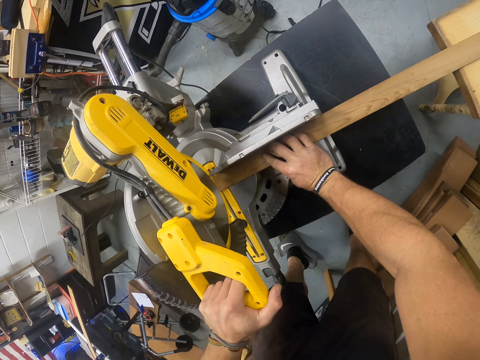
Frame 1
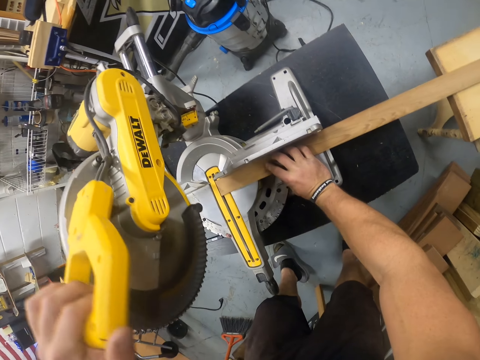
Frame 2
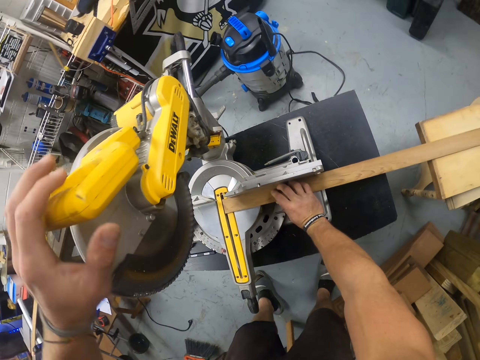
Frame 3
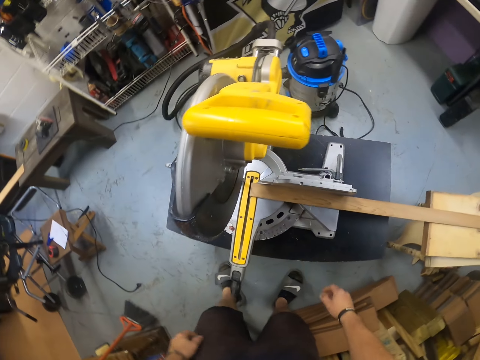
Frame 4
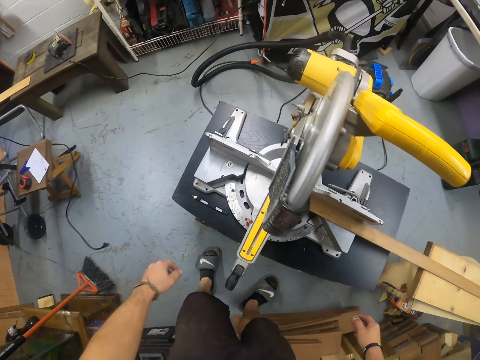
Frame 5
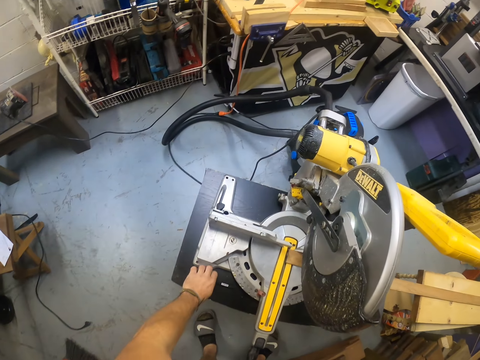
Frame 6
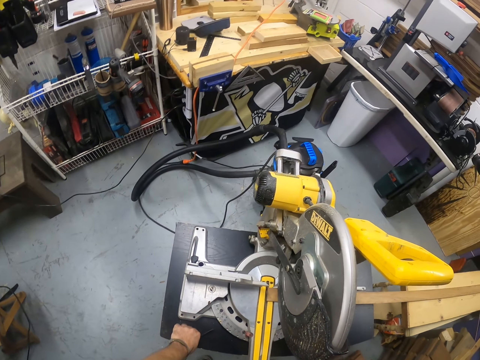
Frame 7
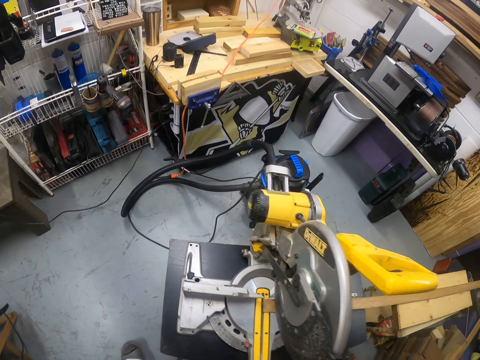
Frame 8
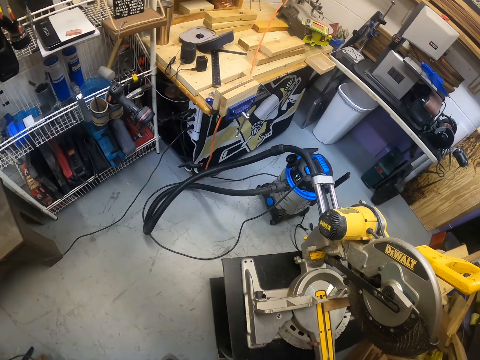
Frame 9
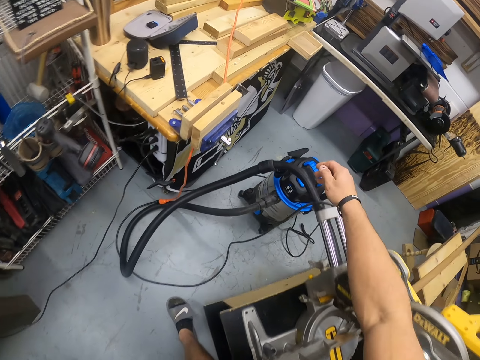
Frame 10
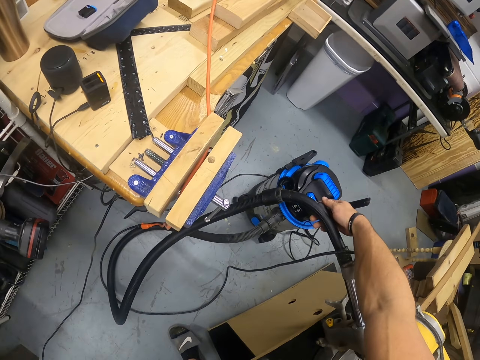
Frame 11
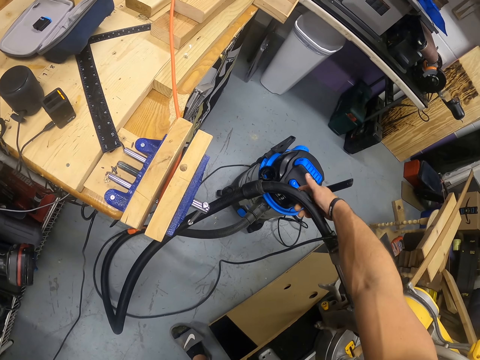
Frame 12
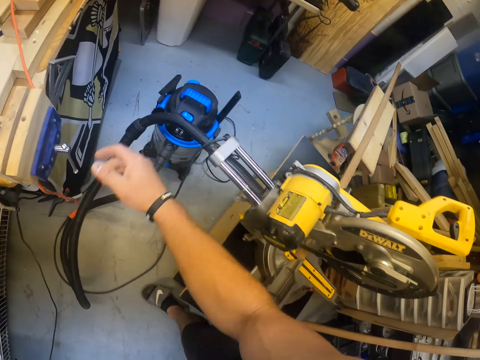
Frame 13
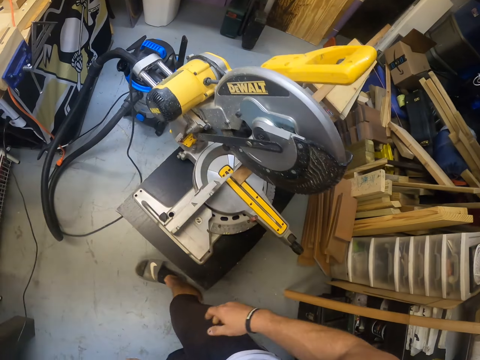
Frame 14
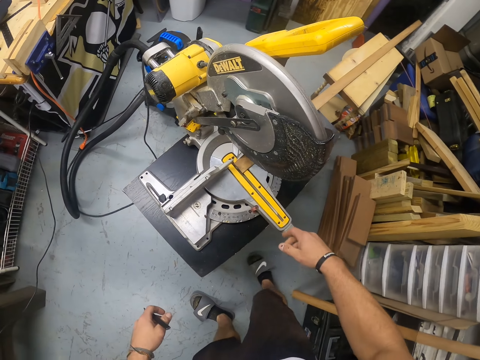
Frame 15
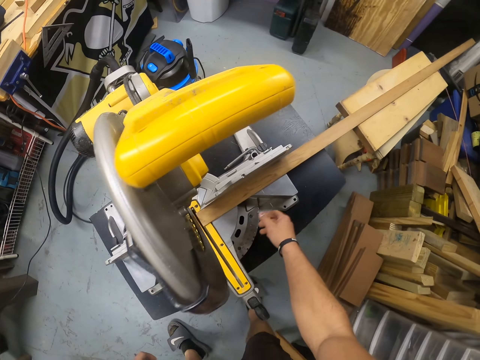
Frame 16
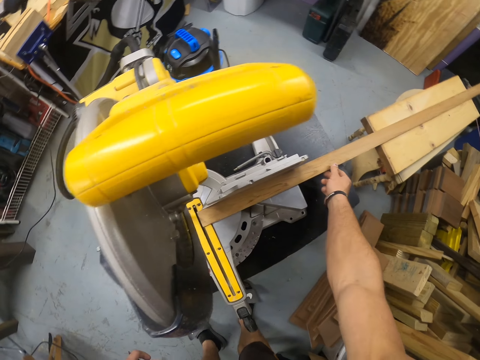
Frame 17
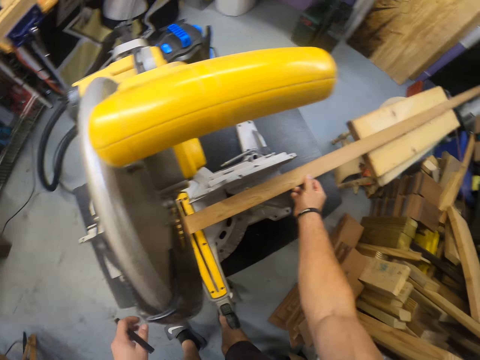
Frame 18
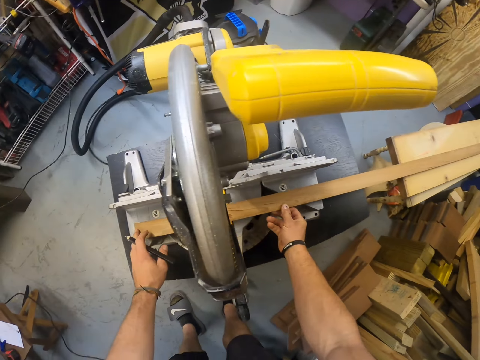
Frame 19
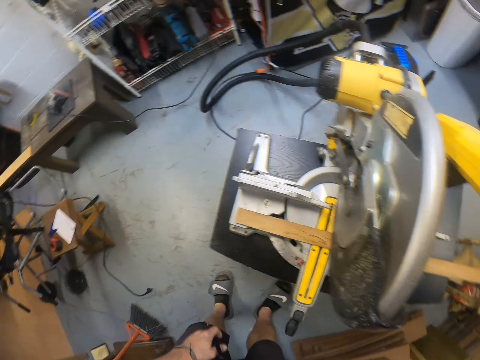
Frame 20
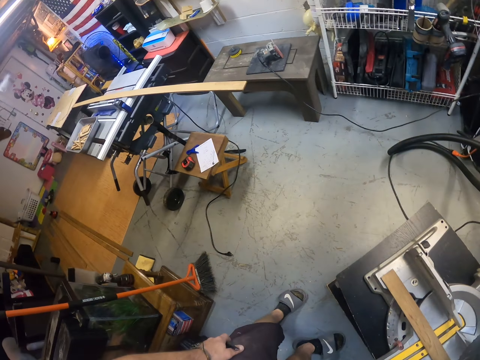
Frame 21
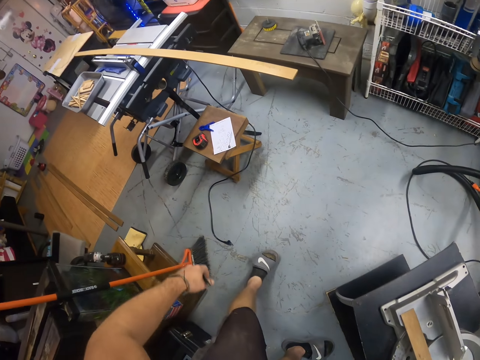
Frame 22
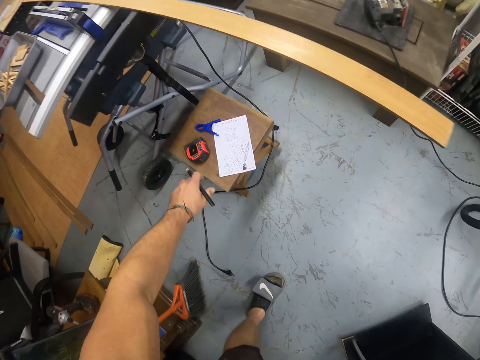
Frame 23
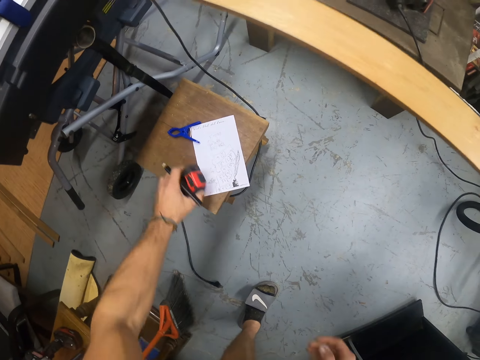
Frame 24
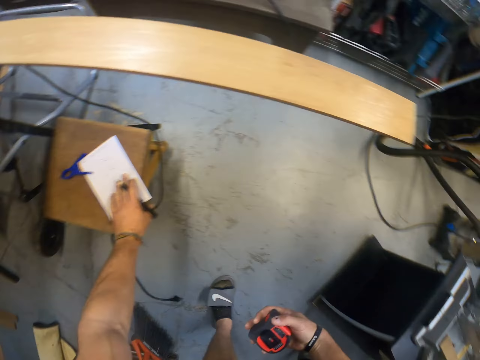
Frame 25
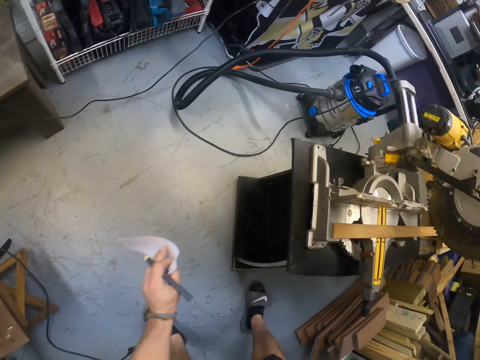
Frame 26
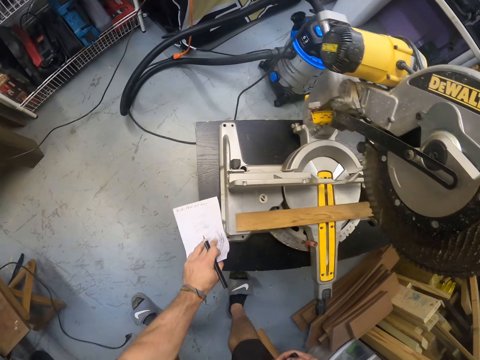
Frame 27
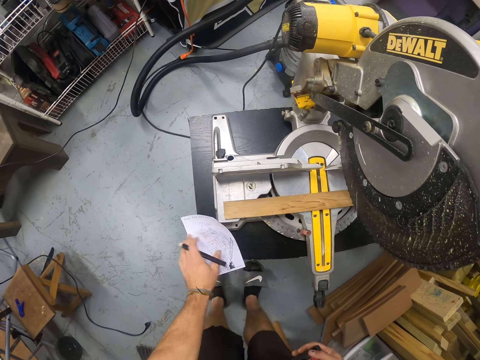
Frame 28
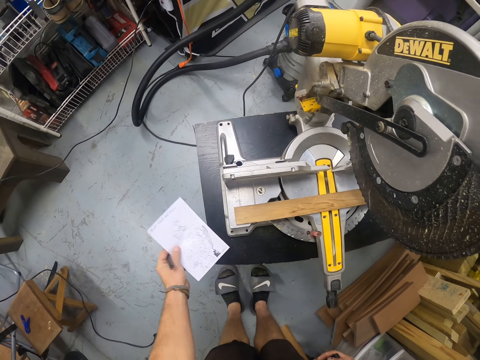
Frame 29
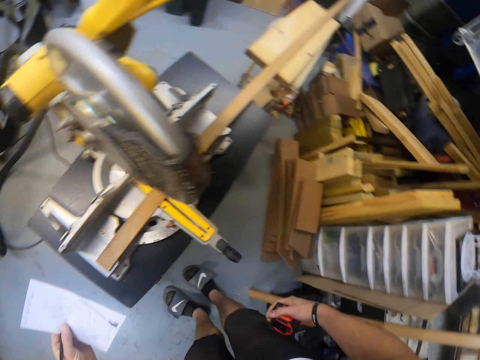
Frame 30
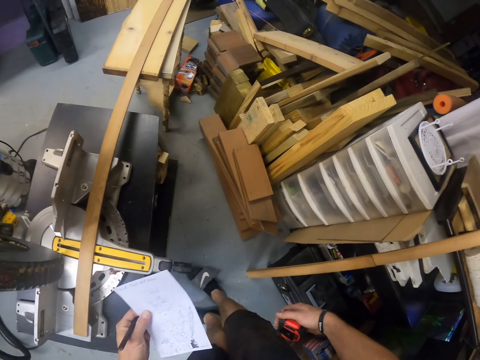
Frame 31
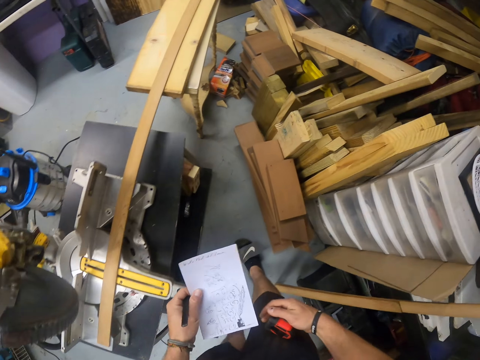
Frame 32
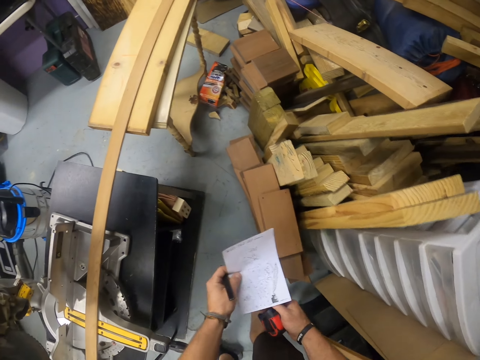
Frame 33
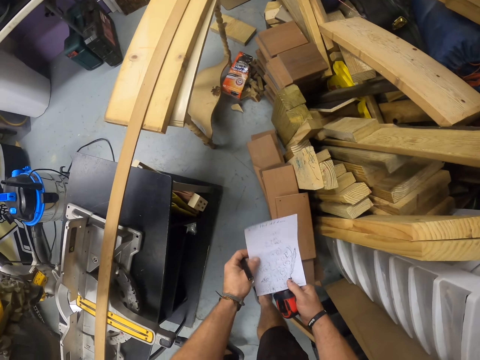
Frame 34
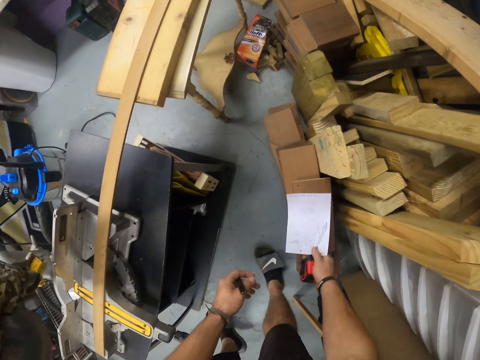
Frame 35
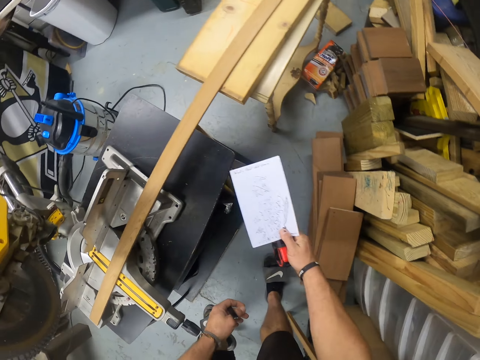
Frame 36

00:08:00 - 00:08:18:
The camera wearer saws the edge of the plywood with the compound mitre saw in his left hand. He looks around the room. He picks up the pencil from the compound mitre saw table with his left hand. He walks around the room. He touches the vacuum machine hose with his right hand. He switches on the vacuum cleaner. He walks around the room. He adjusts the plywood on the compound mitre saw table with both hands. He picks up the measuring tape from the stool with his left hand. He passes the measuring tape from his left hand to his right hand. He picks up the paper on the stool with his left hand. He places the paper on the compound mitre saw table with his left hand. He picks up the paper from the compound mitre saw table with his left hand. He passes the paper from his left hand to his right hand.

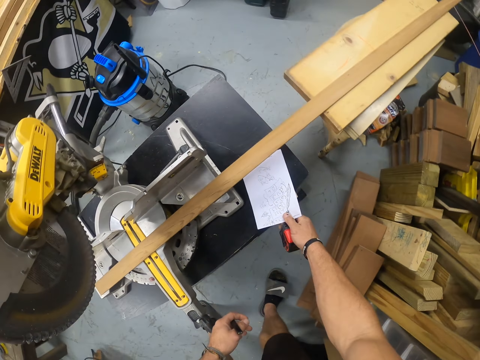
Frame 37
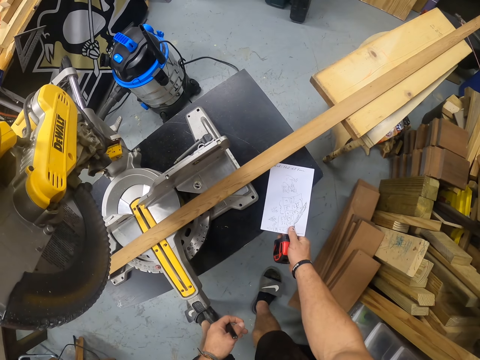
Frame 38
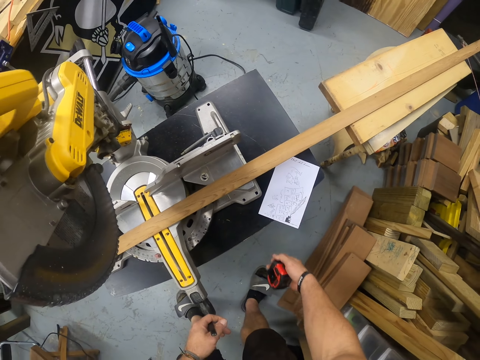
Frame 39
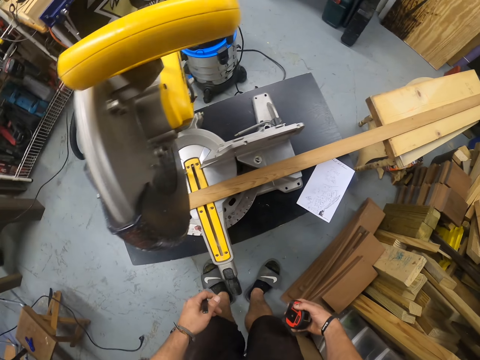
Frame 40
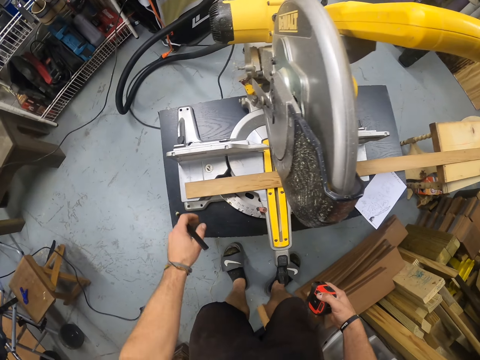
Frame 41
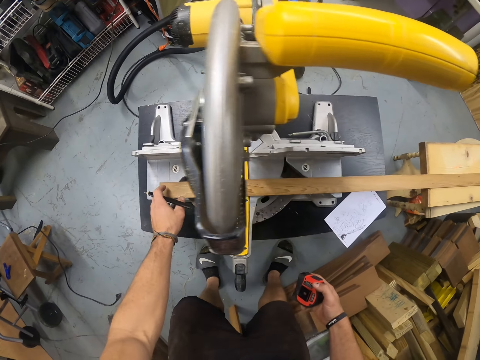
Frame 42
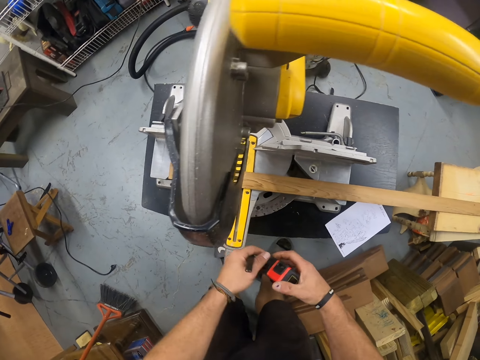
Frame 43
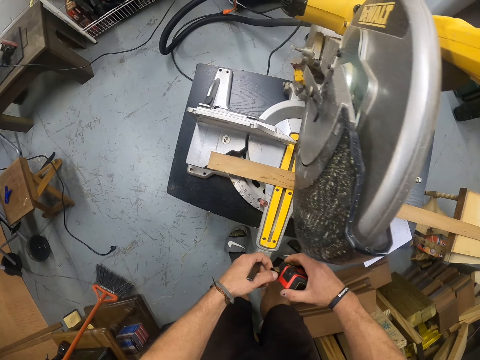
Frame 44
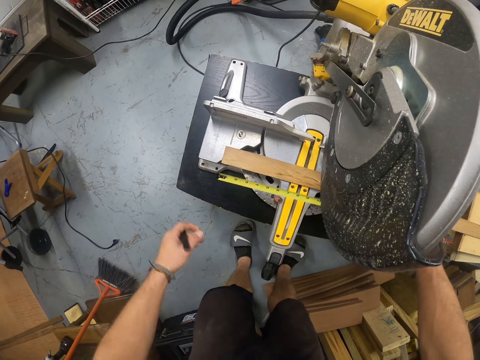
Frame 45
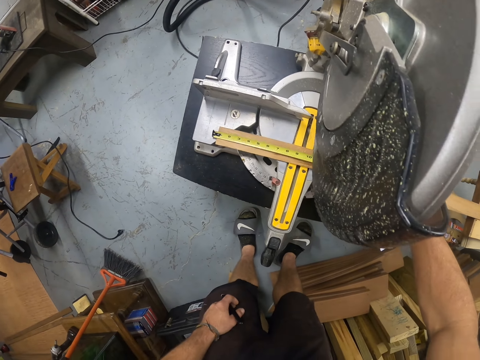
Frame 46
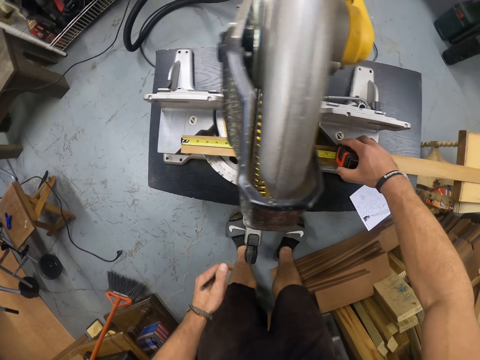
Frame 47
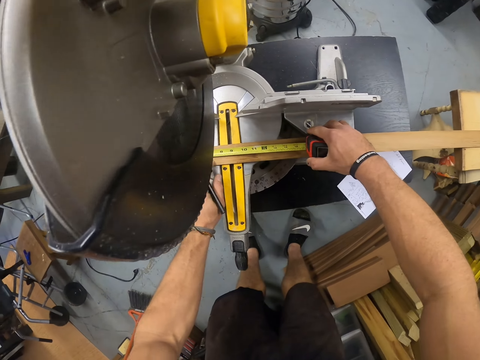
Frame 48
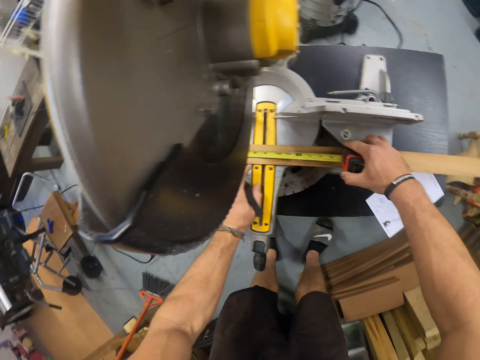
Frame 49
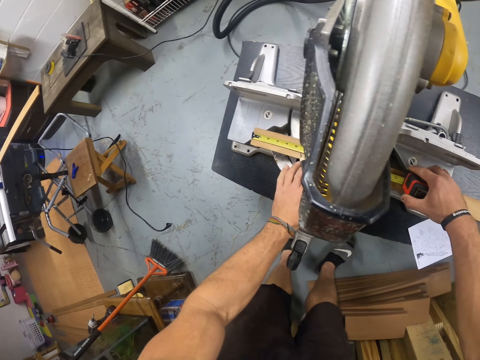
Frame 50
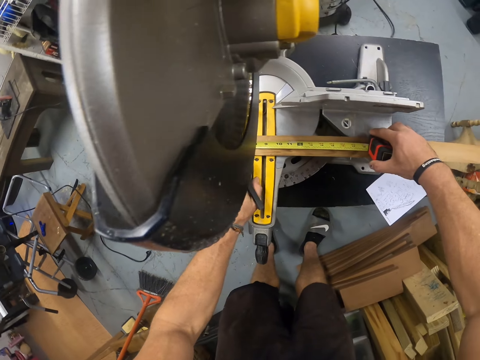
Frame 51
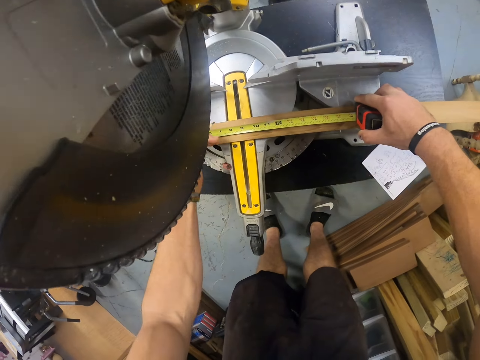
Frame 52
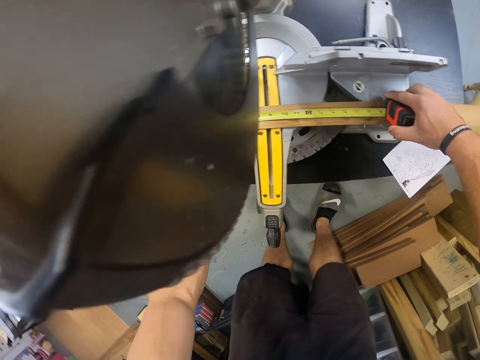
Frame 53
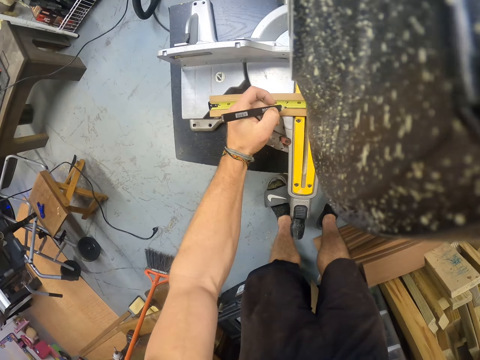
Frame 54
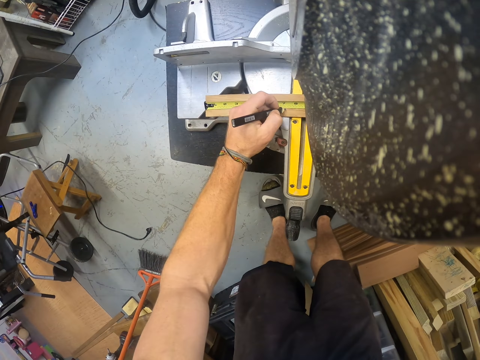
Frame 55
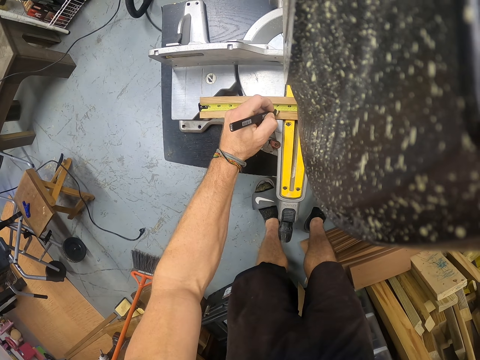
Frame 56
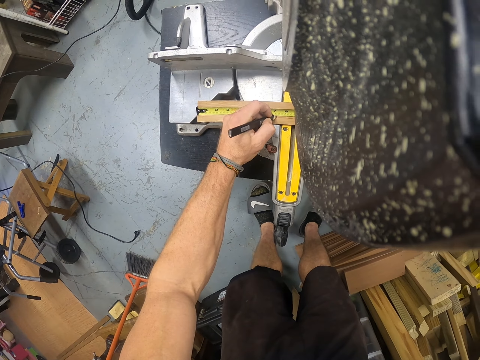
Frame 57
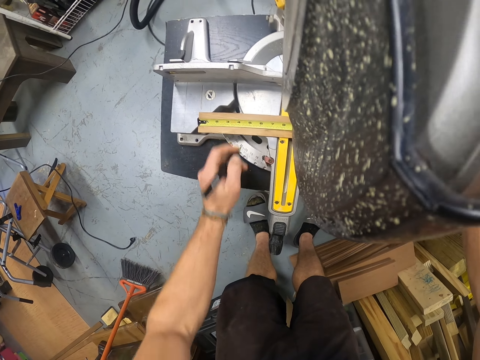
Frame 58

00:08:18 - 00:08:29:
The camera wearer places the paper on the compound mitre saw table with his right hand. He looks at the timber on the marker machine. He adjusts the plywood on the compound mitre saw table with his left hand. He opens the measuring tape in his right hand with his left hand. He measures the plywood on the compound mitre saw with the measuring tape in his right hand. He marks a point on the plywood with the pencil in his left hand.
